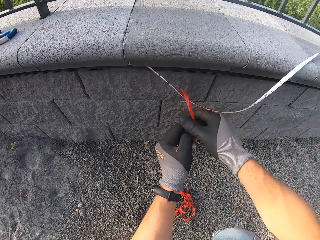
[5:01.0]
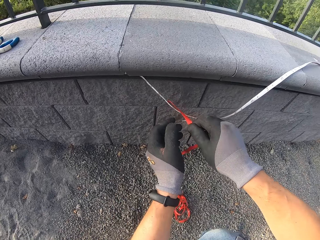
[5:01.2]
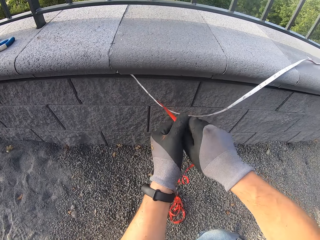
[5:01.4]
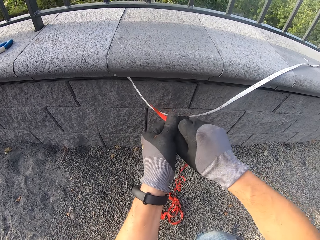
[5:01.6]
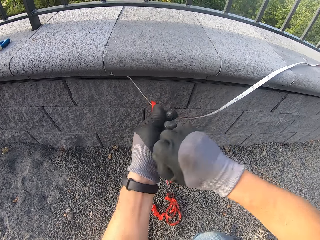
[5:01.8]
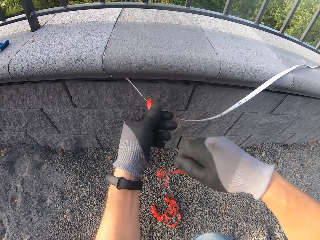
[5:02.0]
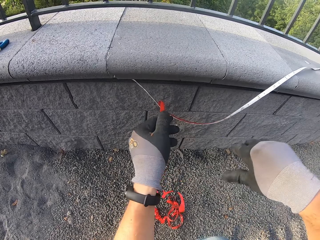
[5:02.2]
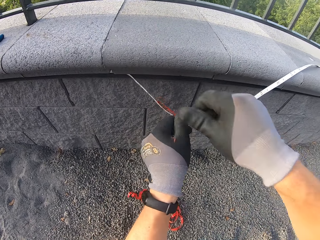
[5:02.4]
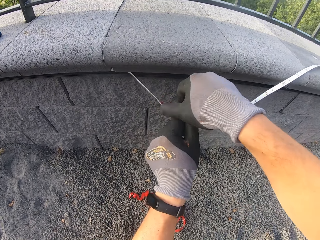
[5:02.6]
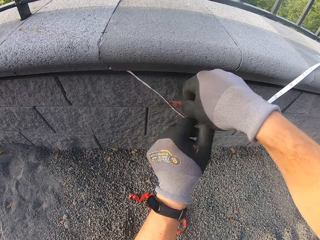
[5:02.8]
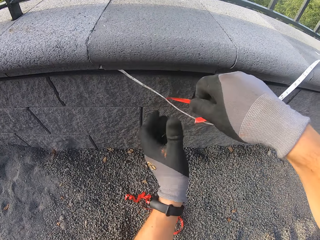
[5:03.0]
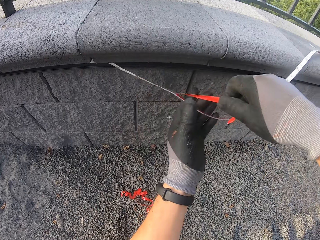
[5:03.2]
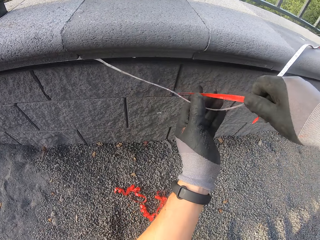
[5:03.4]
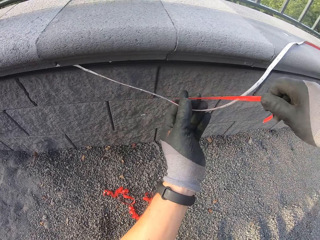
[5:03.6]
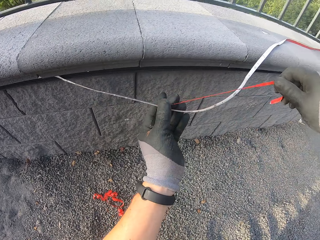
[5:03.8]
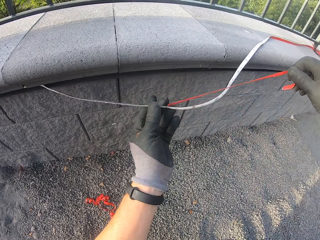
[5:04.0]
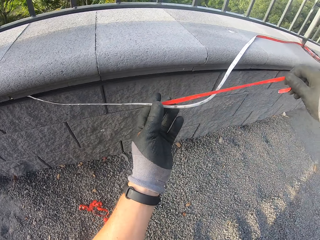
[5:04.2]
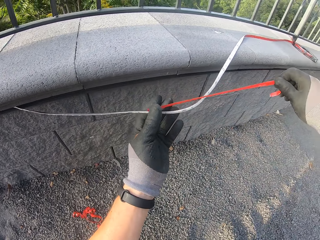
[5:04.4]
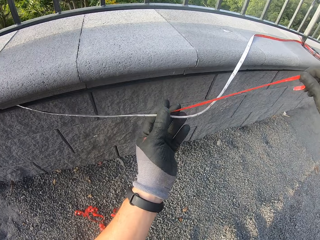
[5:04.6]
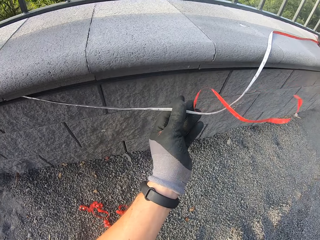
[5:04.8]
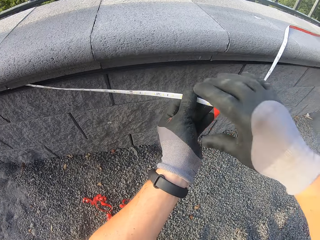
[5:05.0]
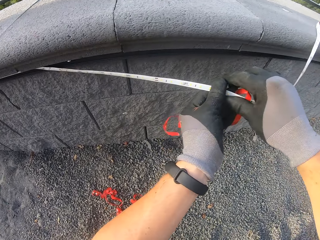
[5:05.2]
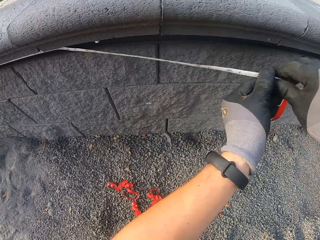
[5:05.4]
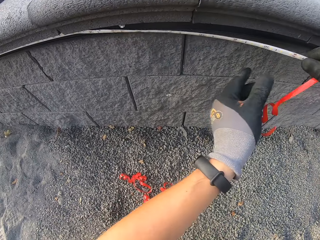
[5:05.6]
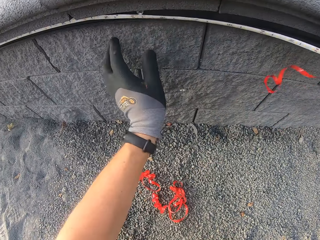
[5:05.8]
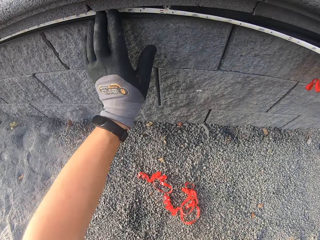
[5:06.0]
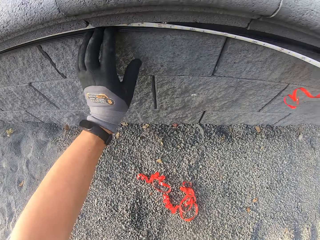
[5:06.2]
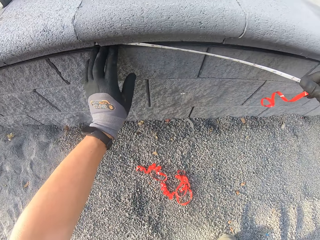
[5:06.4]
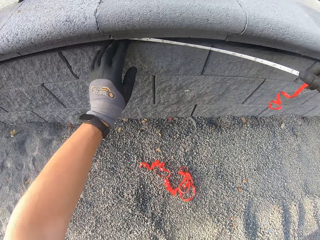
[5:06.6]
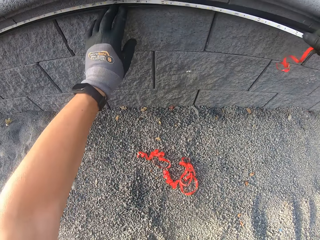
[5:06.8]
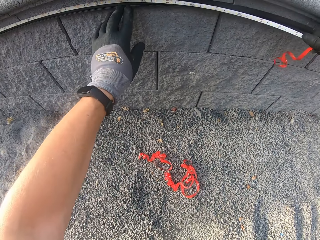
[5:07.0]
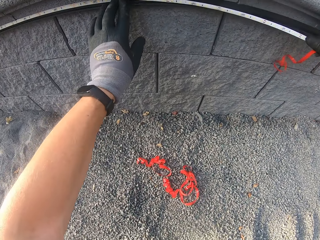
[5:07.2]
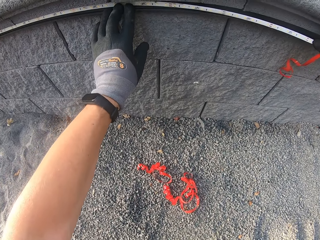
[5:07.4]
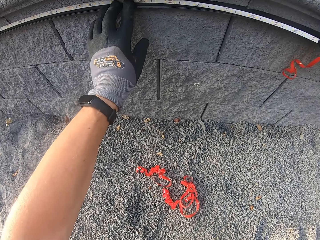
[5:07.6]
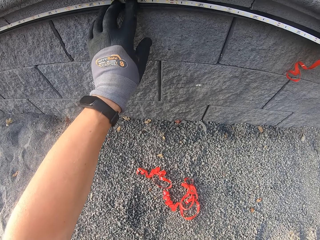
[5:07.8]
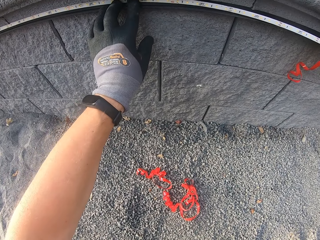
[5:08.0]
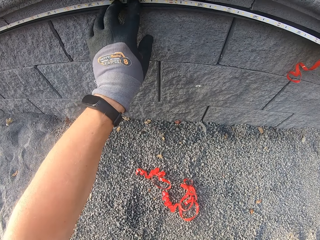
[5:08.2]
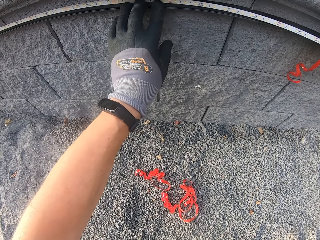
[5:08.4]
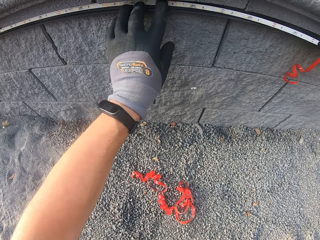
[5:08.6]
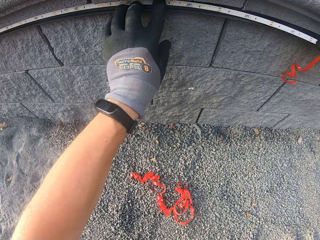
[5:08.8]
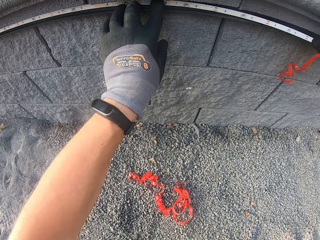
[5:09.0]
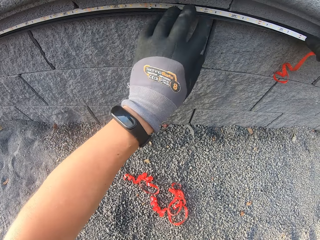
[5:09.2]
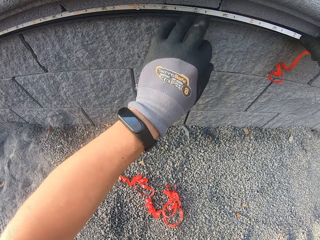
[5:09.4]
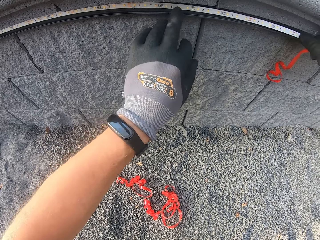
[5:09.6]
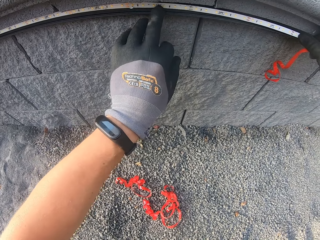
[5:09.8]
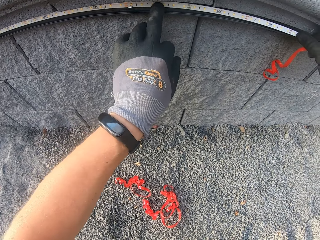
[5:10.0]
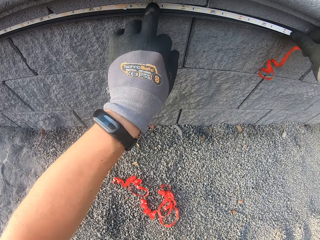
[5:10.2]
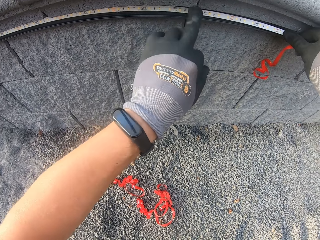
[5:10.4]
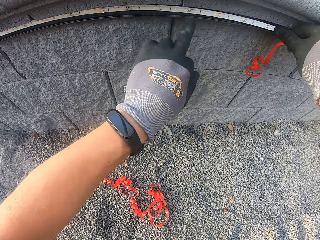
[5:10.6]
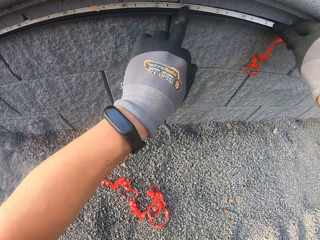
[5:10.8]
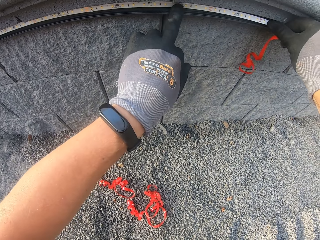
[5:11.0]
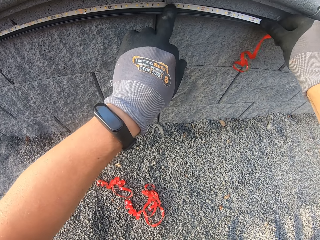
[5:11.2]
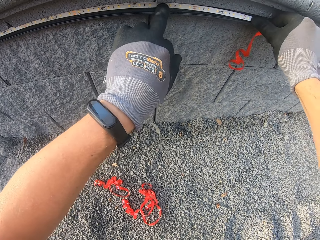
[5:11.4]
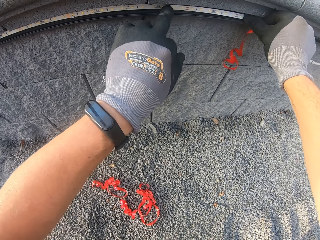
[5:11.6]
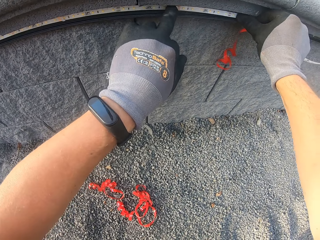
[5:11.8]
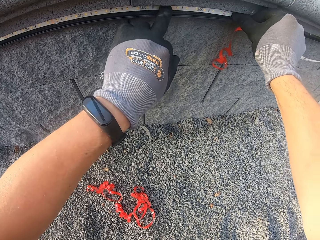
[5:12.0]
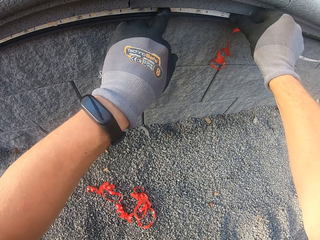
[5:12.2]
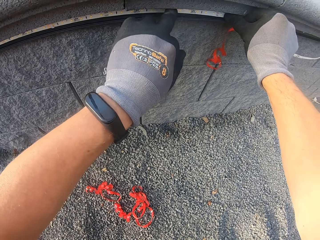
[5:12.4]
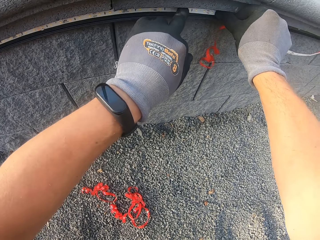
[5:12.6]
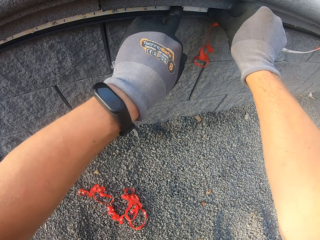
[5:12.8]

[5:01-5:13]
The camera wearer removes the band. They stick the LED at the wall.

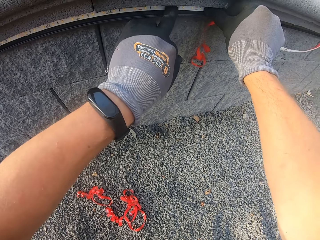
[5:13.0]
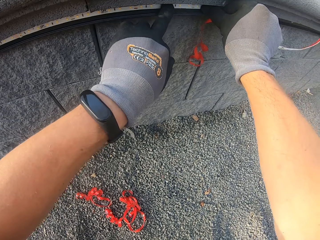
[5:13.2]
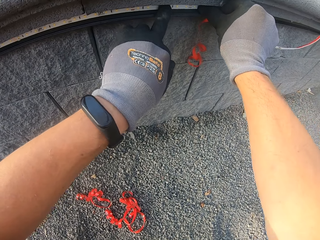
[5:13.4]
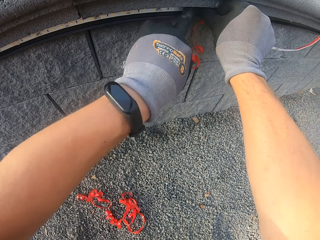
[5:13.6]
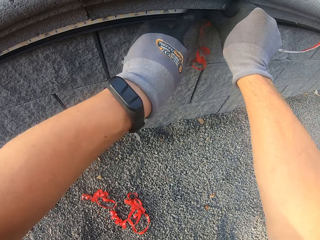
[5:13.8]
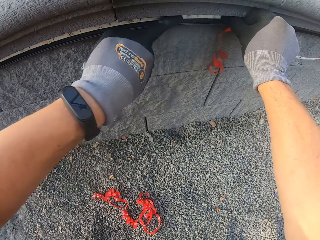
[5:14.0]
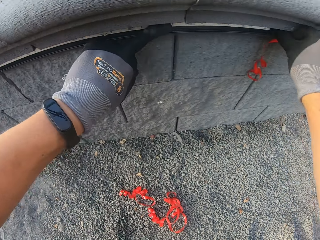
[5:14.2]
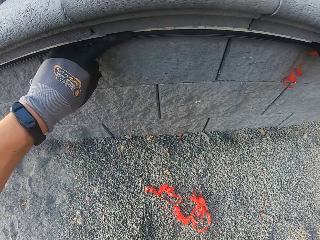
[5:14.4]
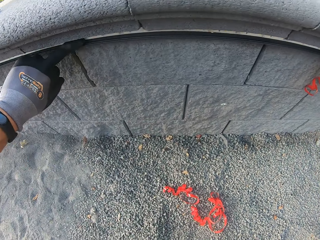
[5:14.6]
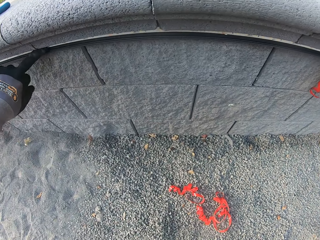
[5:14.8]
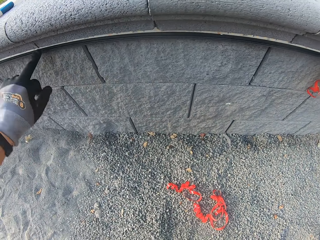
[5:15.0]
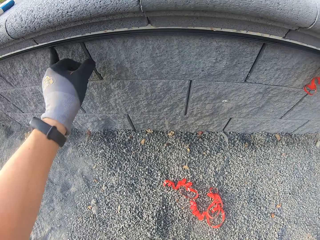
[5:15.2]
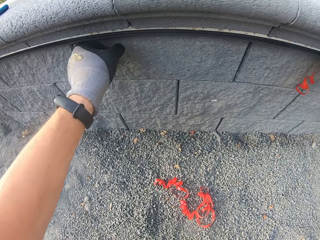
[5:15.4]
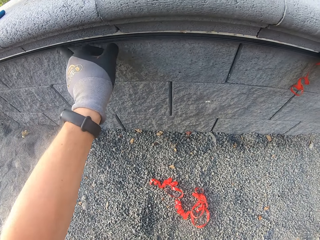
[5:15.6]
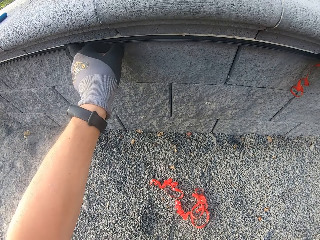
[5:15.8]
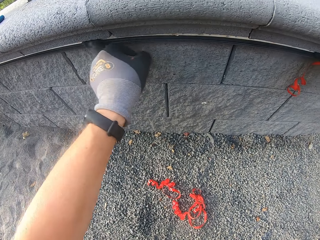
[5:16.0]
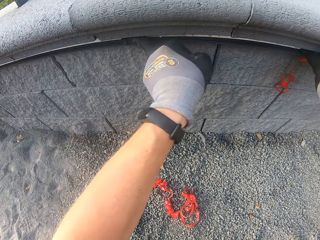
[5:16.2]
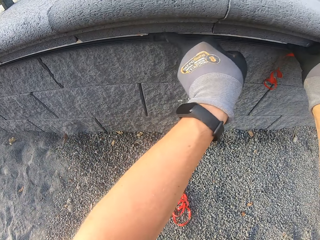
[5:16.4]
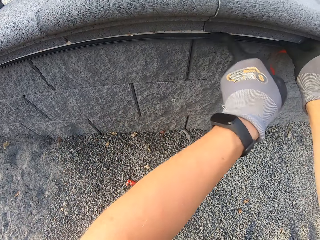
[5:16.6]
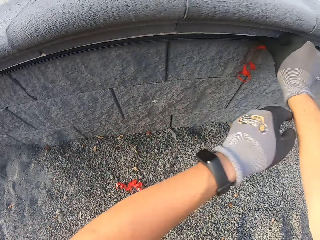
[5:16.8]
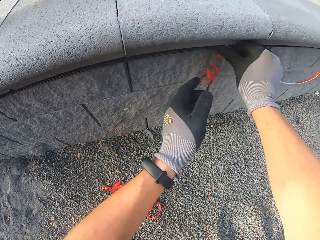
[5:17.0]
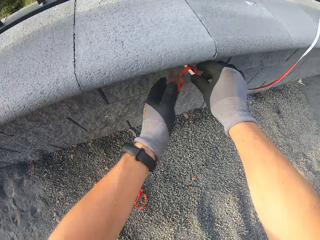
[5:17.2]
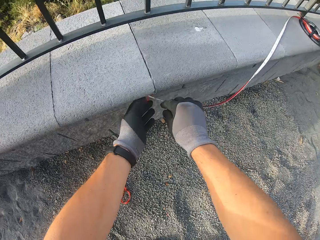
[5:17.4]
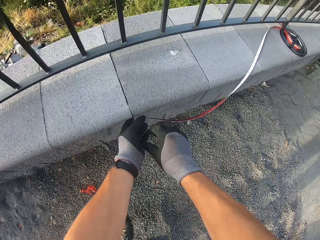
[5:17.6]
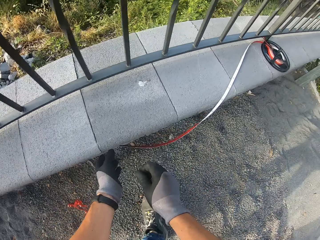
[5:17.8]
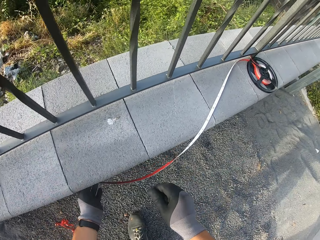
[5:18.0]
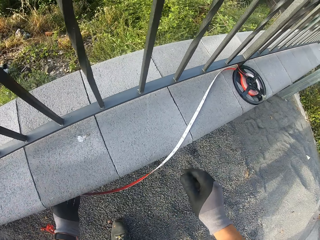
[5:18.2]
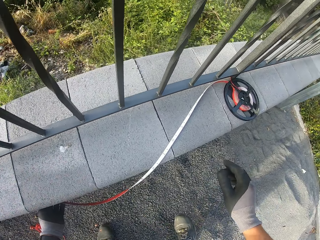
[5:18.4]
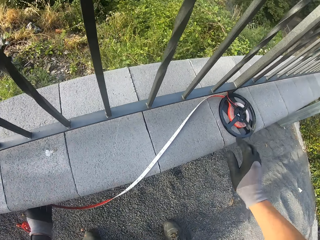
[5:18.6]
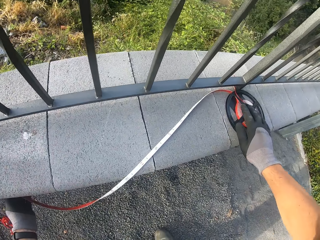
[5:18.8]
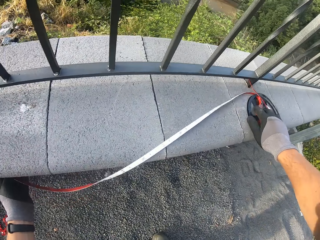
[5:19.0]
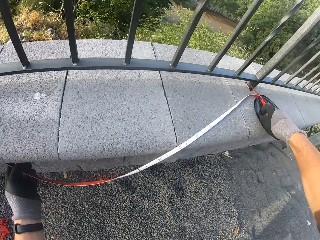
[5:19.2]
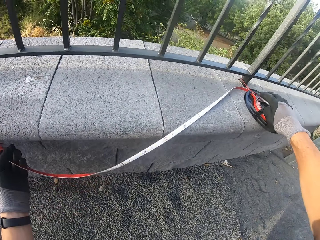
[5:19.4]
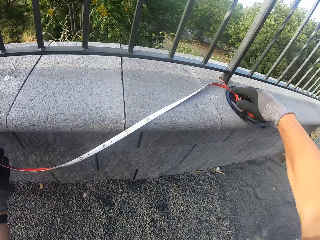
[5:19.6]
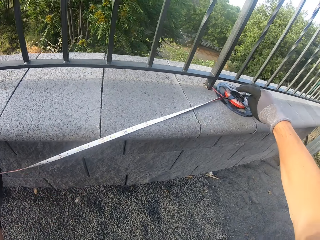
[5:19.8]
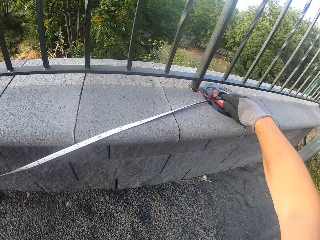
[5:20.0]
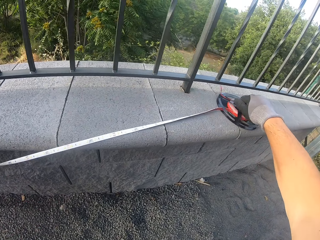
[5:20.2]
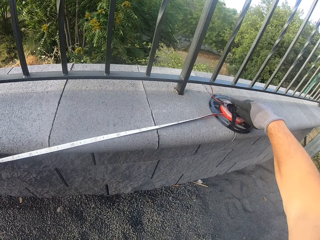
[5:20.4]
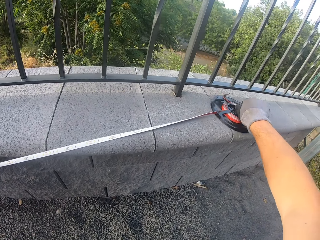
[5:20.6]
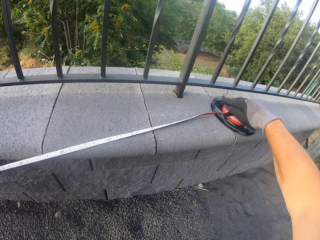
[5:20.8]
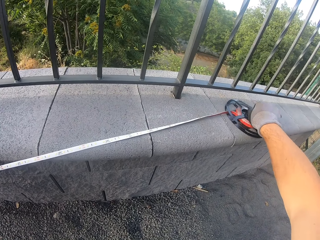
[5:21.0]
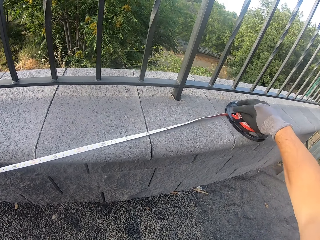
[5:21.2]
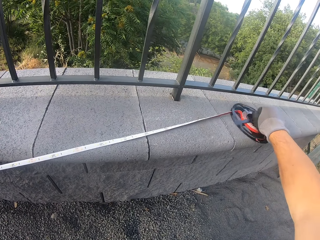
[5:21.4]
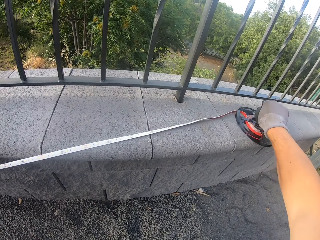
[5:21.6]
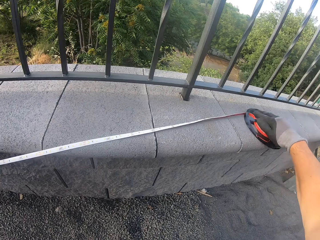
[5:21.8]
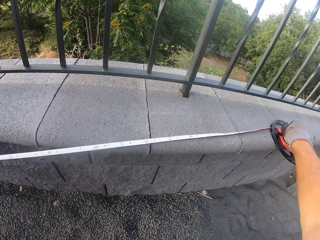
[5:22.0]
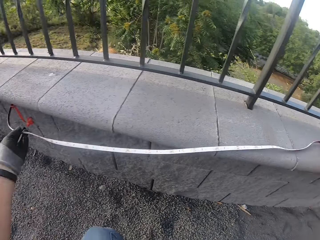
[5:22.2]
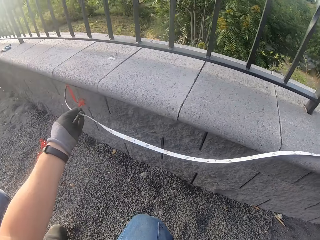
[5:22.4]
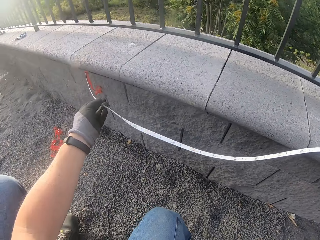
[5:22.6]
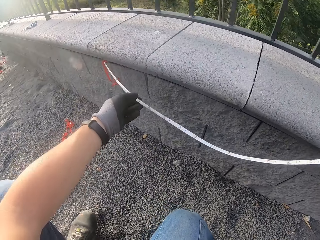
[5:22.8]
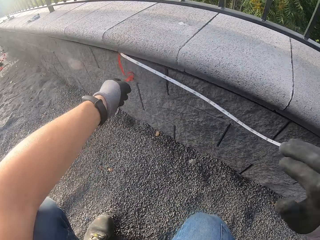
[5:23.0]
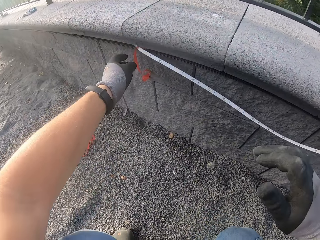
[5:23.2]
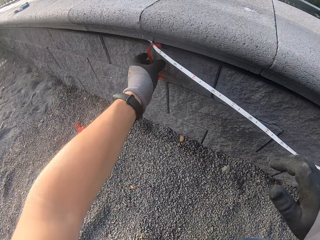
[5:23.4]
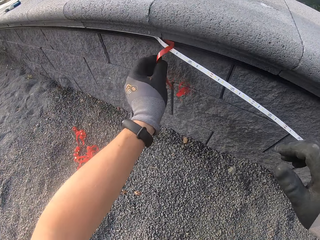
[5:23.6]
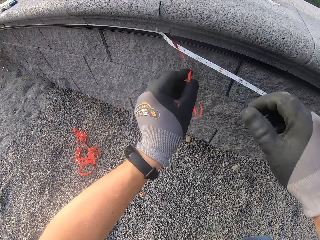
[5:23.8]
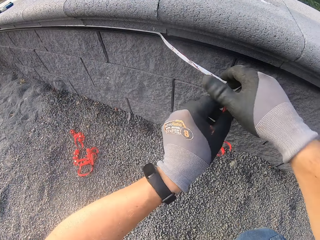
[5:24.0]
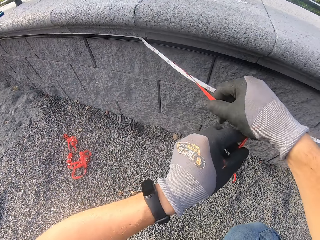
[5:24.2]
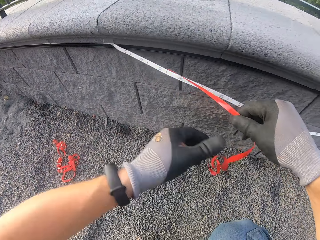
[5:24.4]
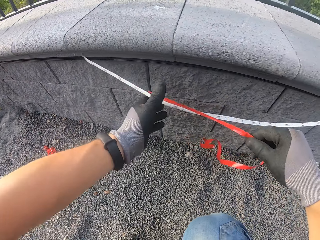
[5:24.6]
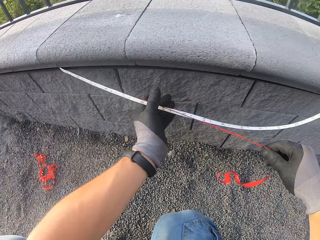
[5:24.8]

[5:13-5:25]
The camera wearer rolls something.
